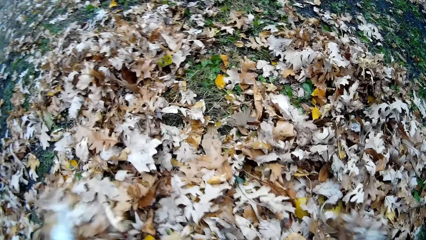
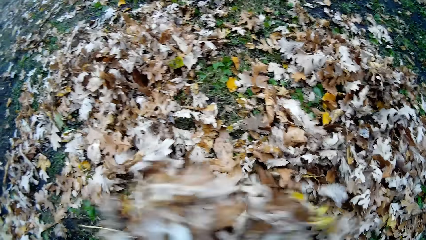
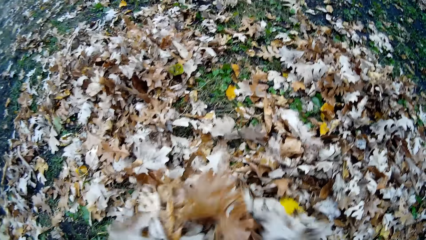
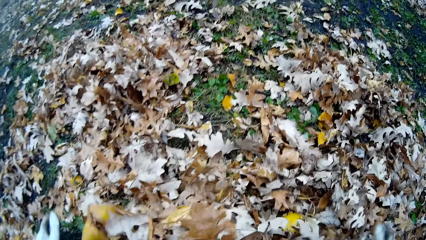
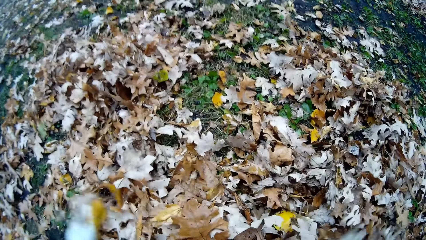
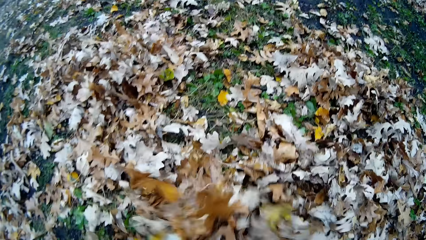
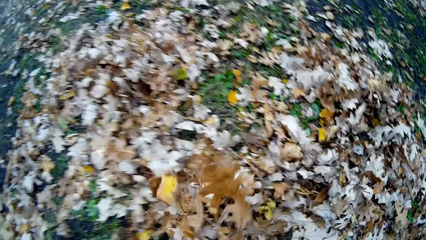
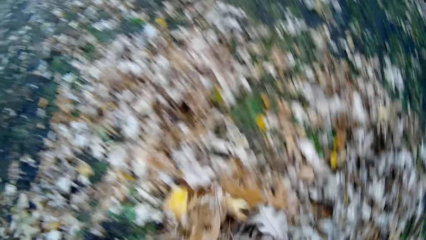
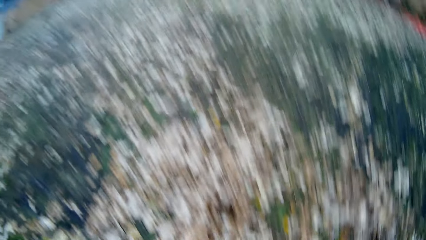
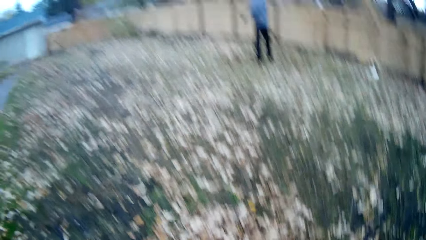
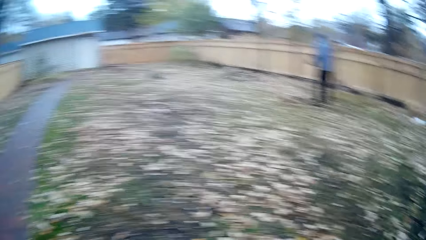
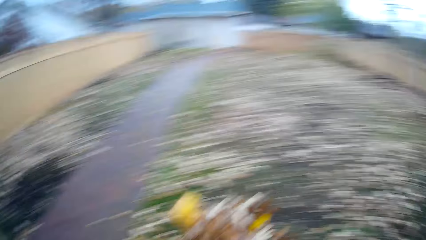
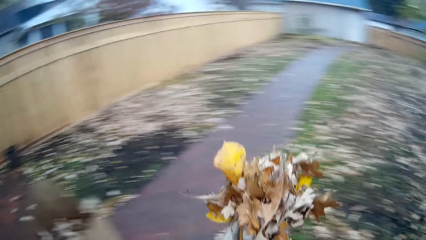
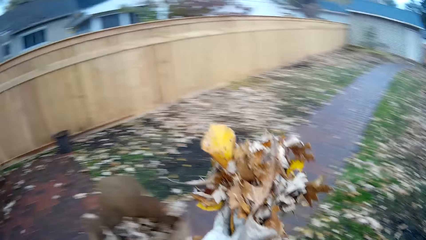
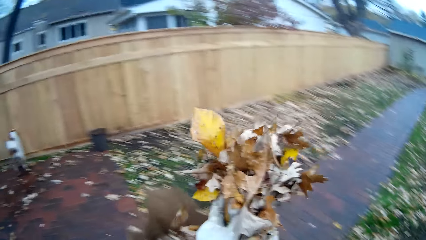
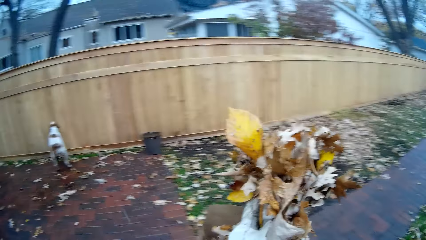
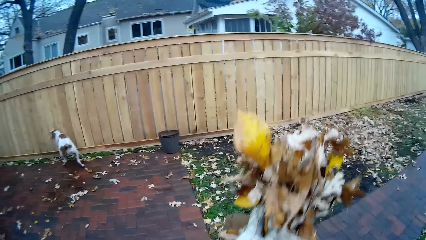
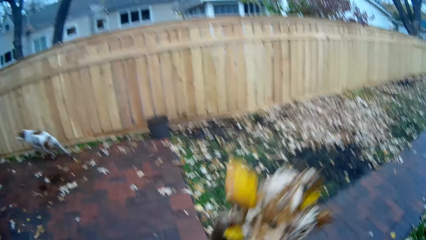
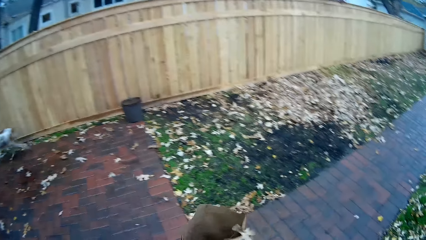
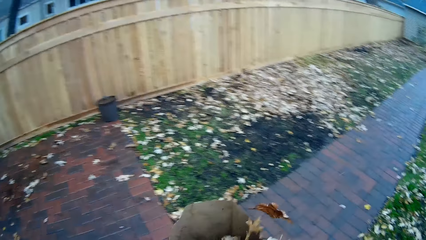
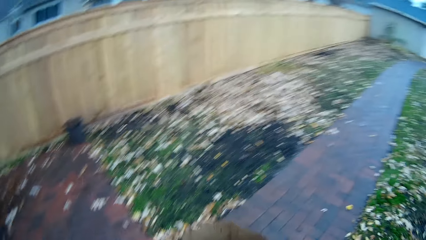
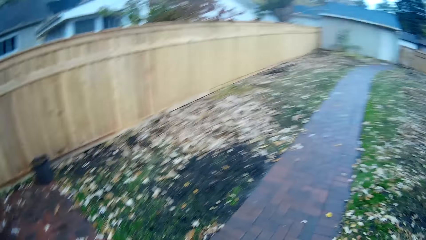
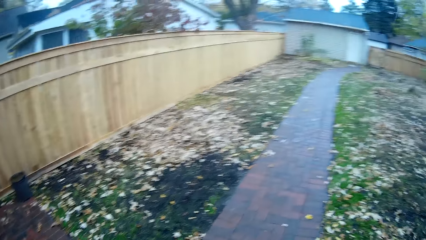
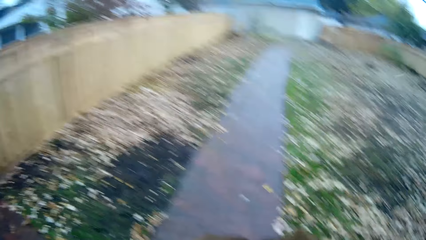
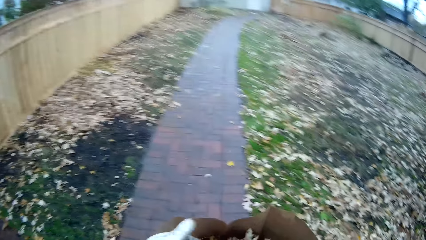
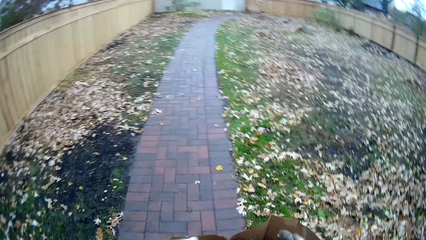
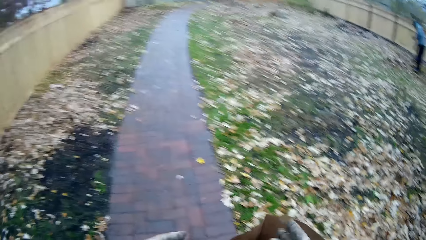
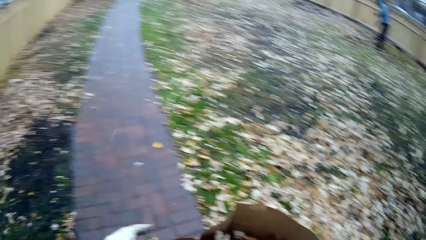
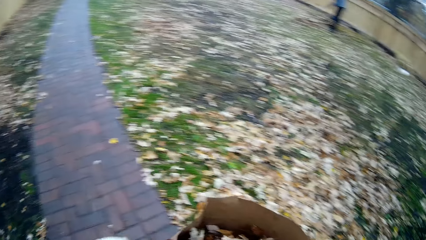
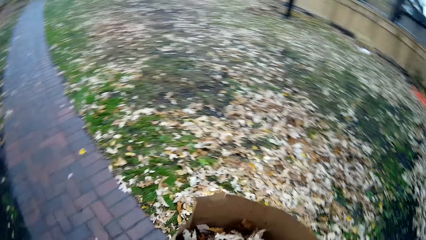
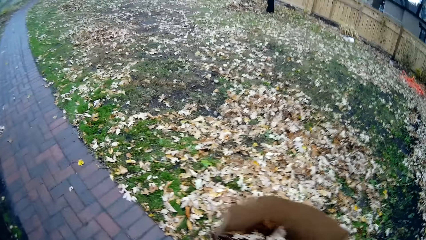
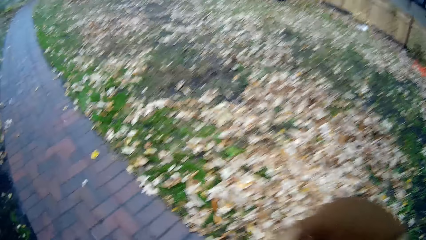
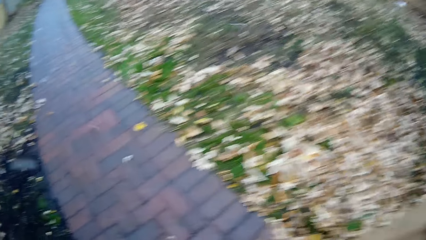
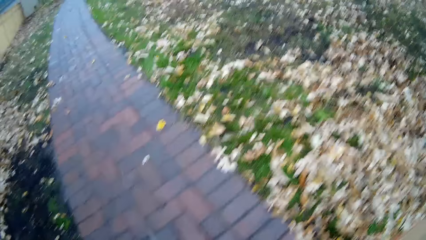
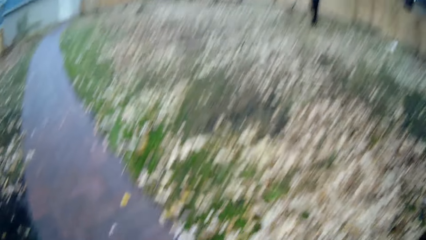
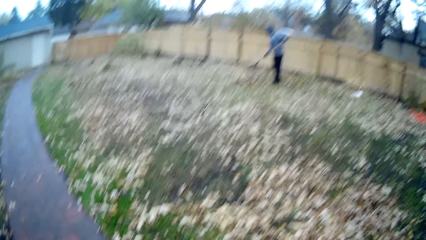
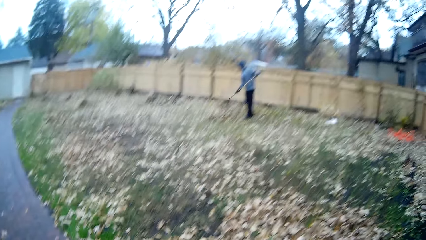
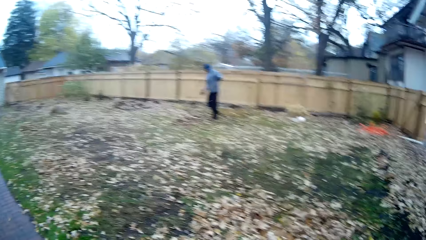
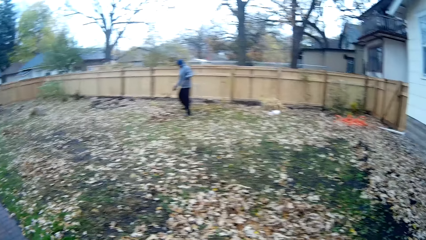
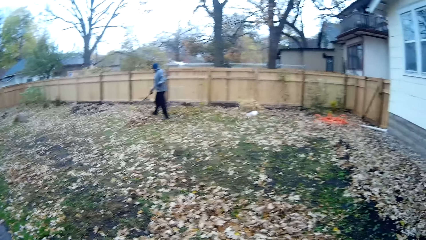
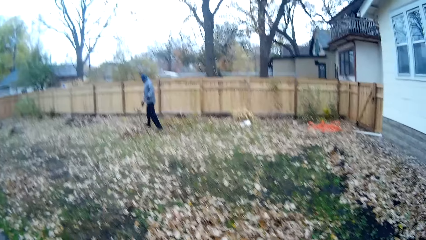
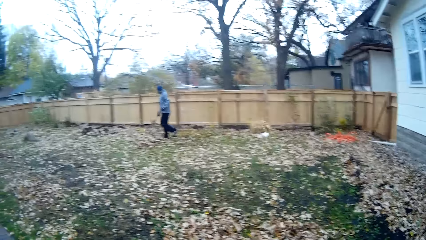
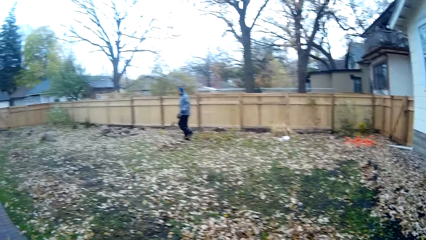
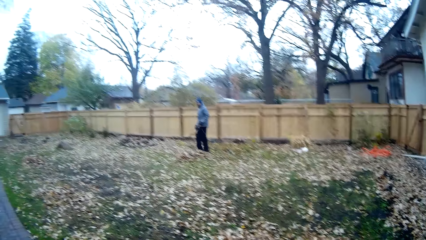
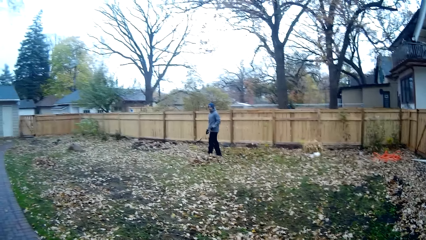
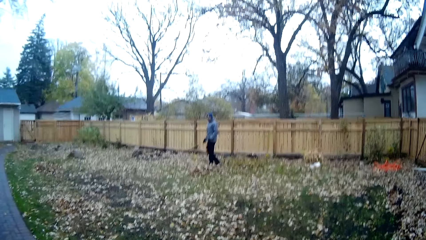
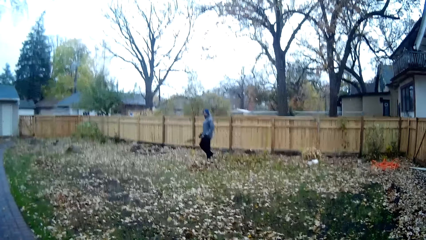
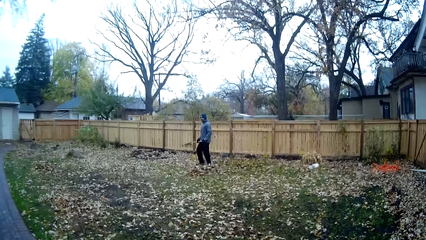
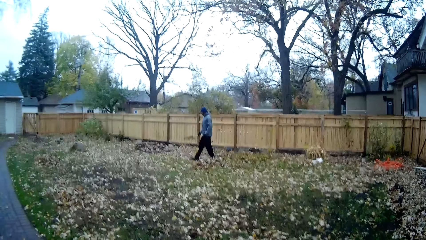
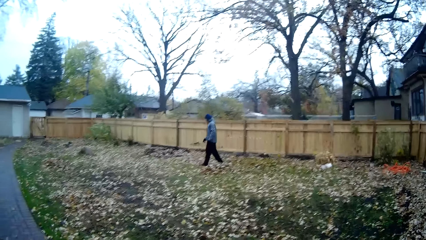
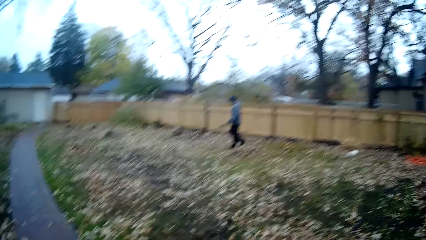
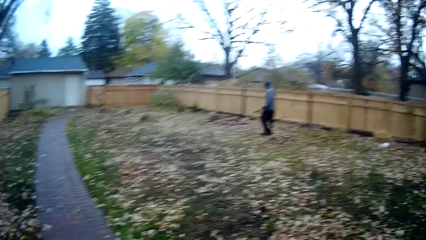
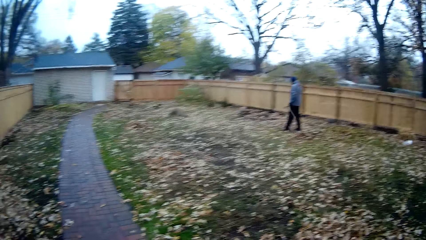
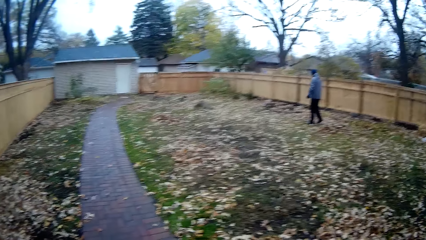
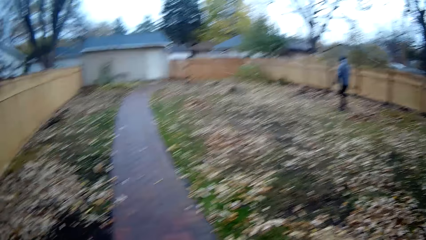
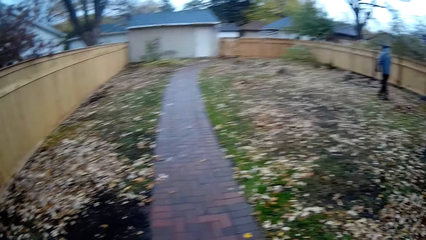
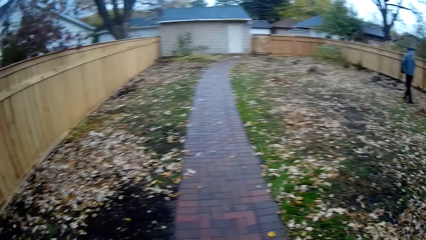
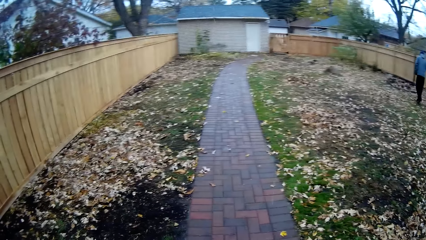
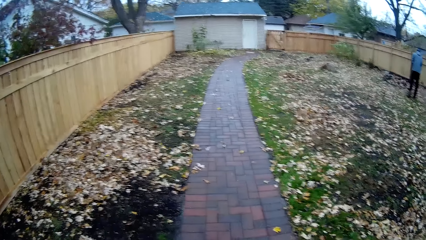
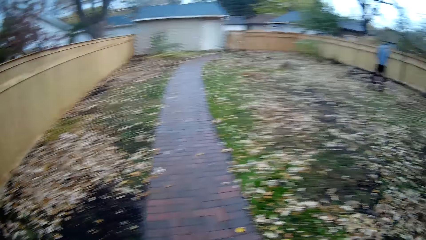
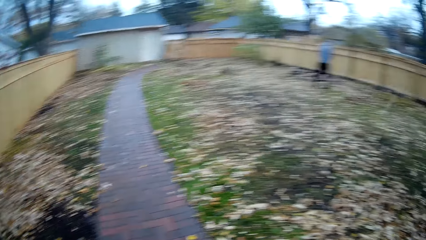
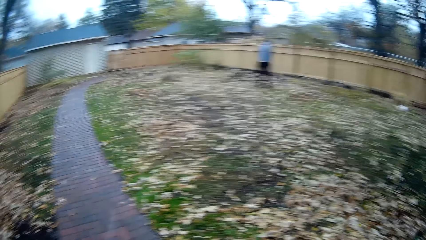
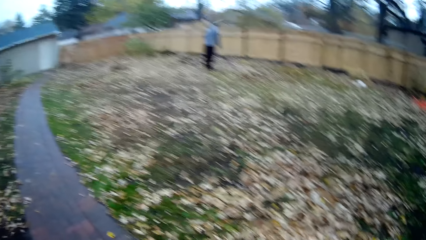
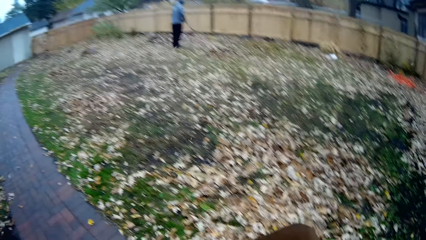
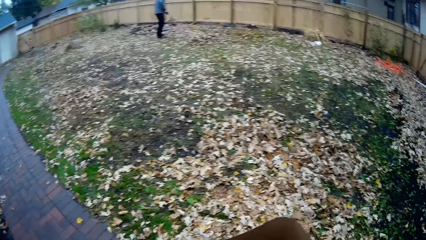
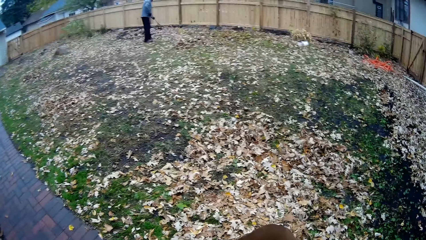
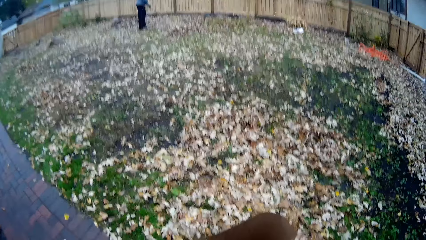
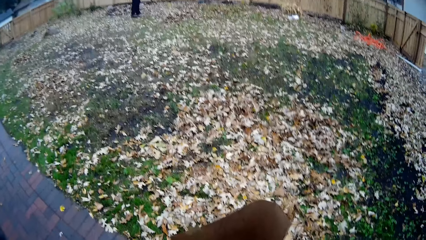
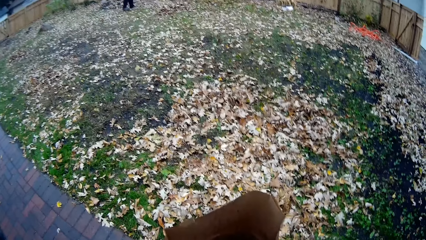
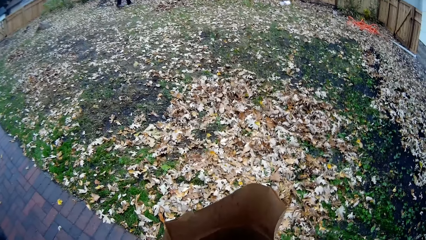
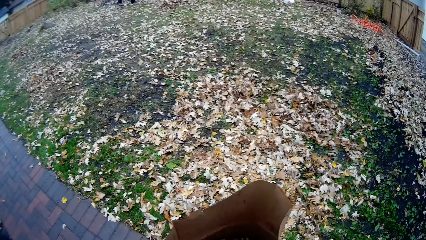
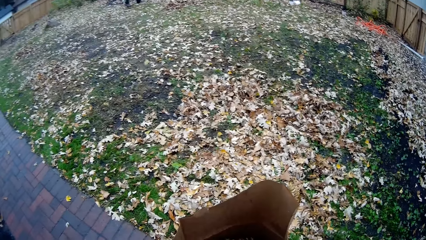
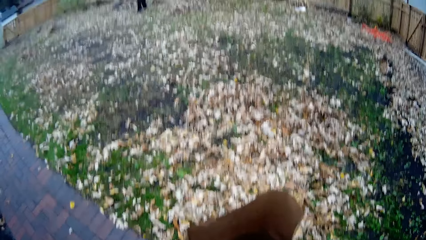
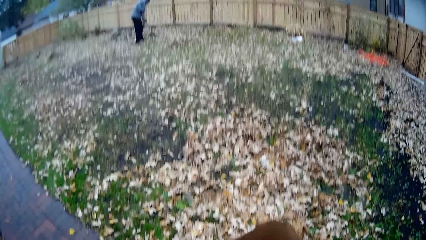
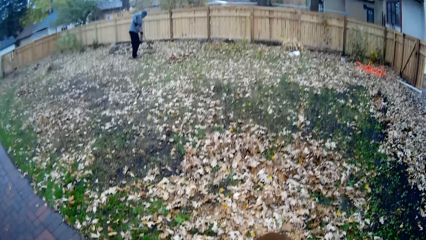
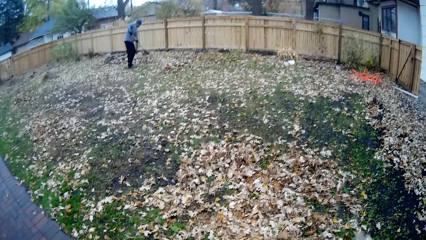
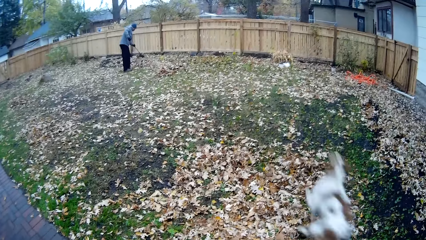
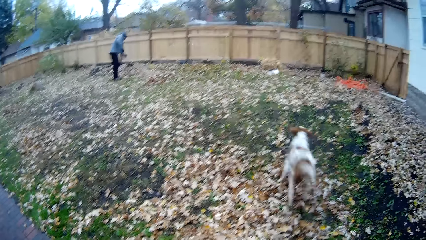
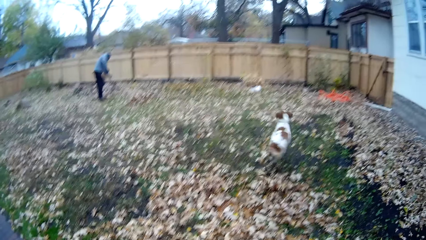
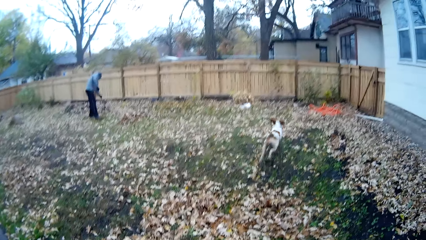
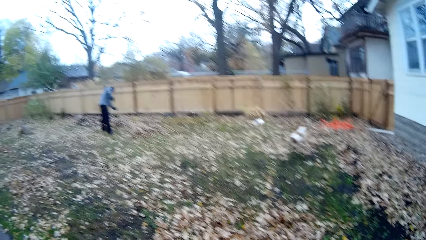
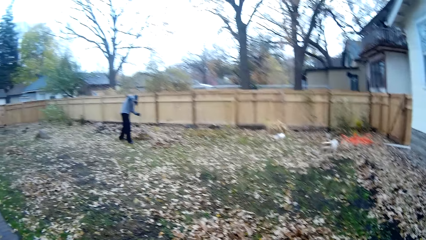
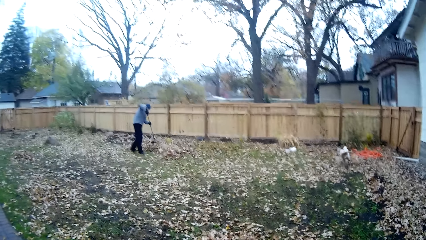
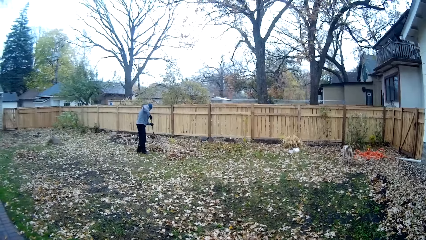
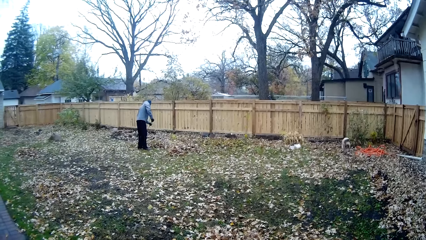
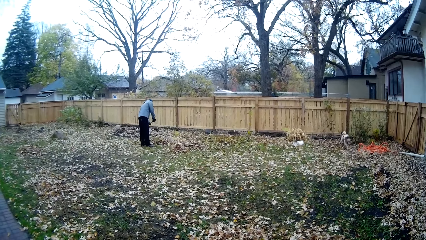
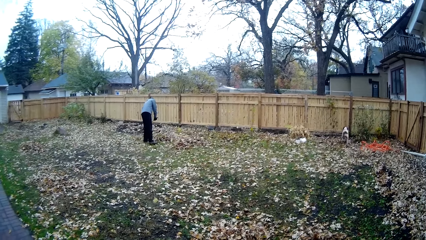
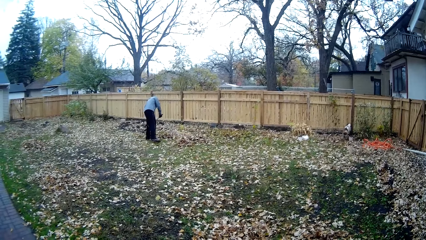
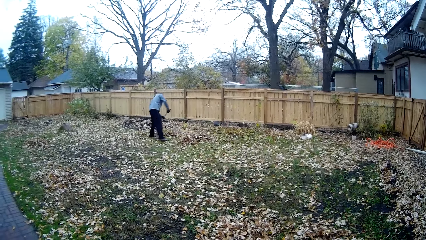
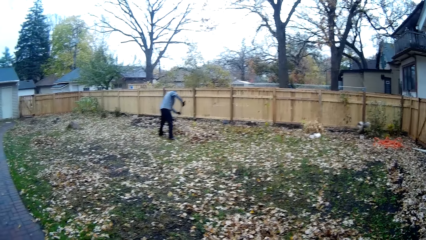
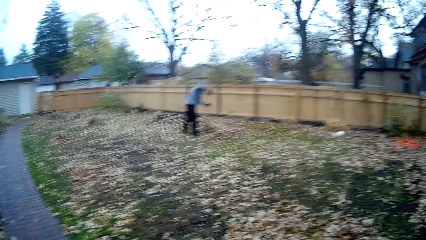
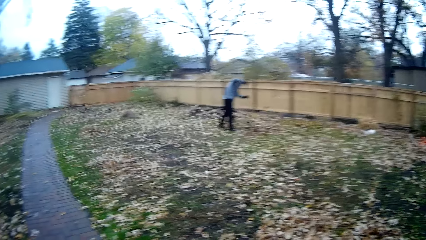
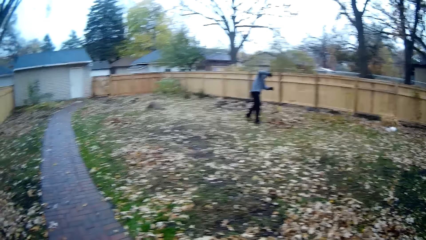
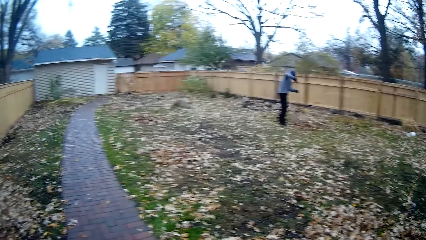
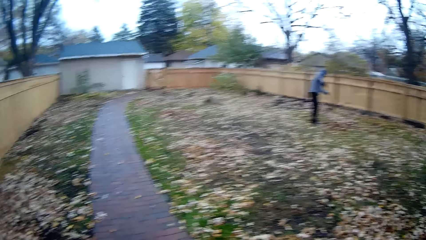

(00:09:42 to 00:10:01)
The camera wearer packs flowers from the floor with both her hands. She drops the flowers into the paper bag on the floor. The man gathers the flowers on the floor with the rake. The camera wearer looks around. A dog runs past the camera wearer.
